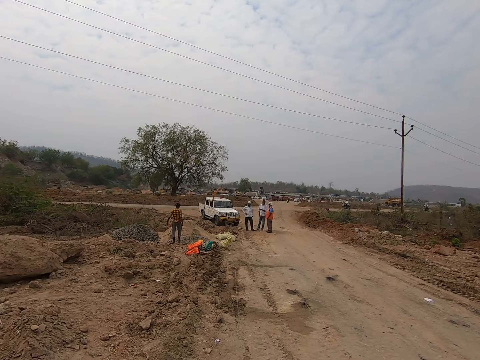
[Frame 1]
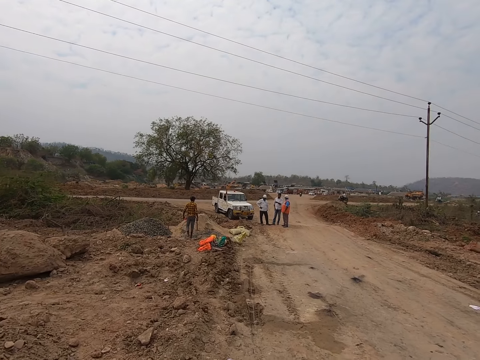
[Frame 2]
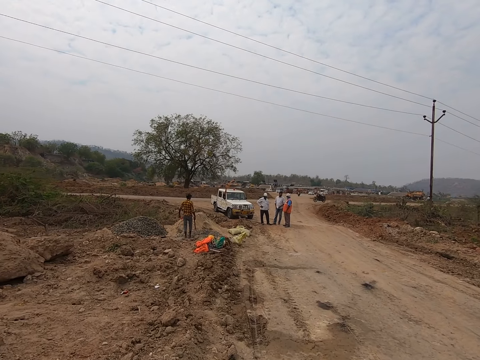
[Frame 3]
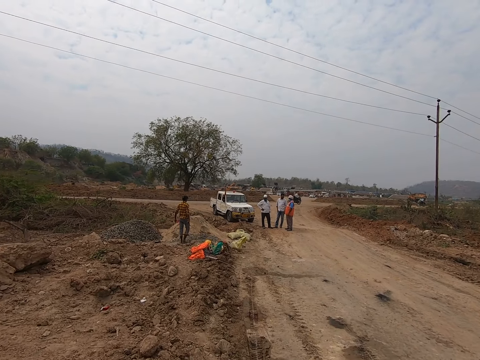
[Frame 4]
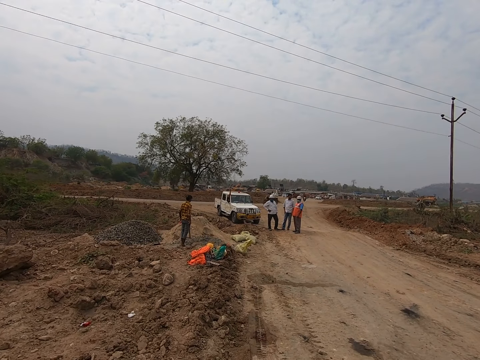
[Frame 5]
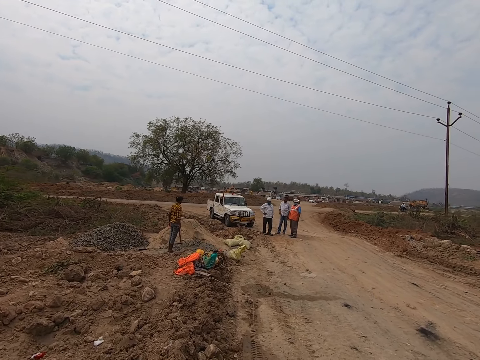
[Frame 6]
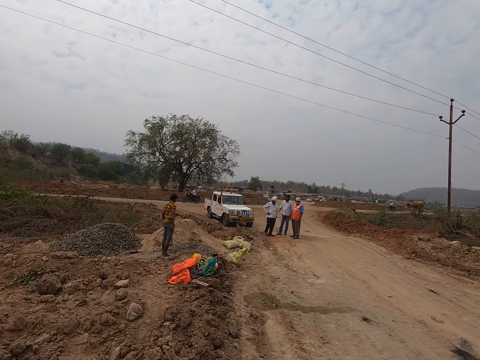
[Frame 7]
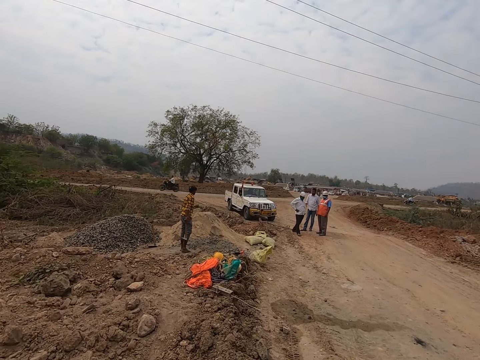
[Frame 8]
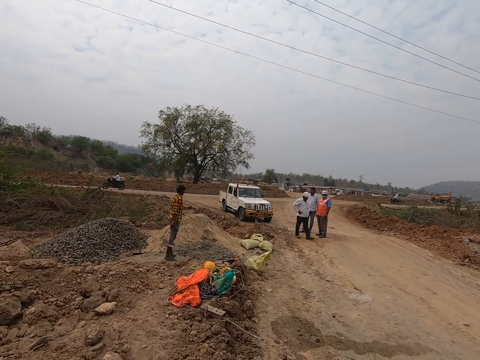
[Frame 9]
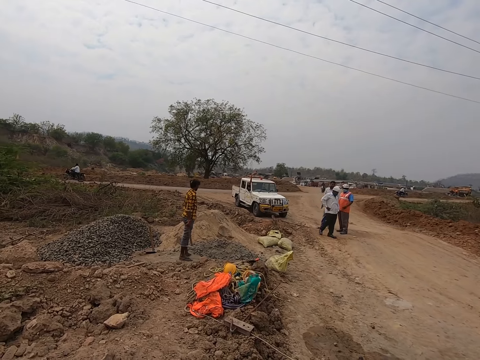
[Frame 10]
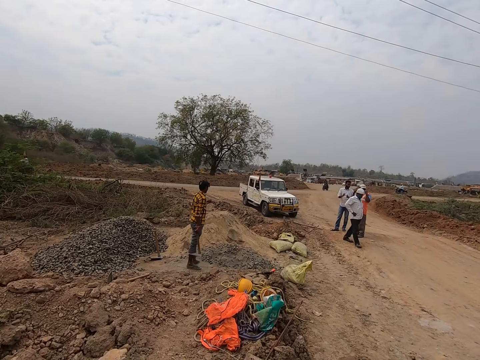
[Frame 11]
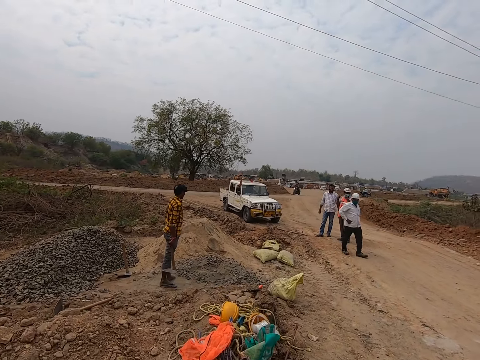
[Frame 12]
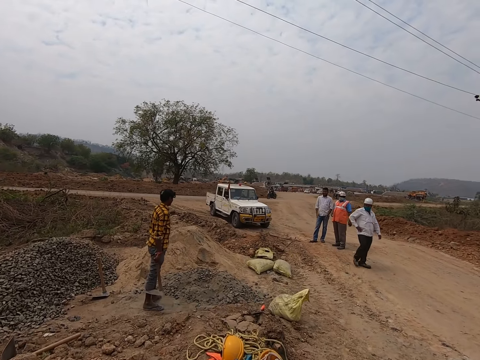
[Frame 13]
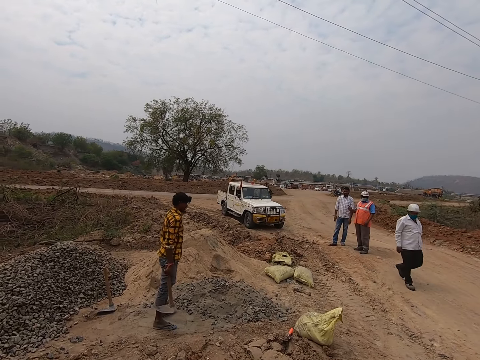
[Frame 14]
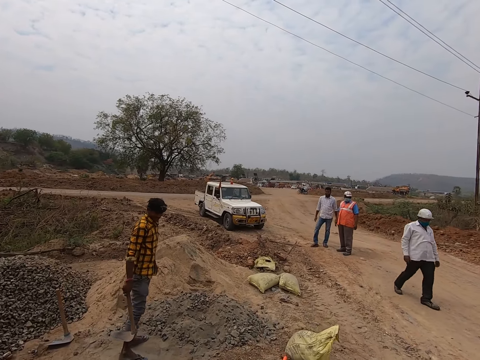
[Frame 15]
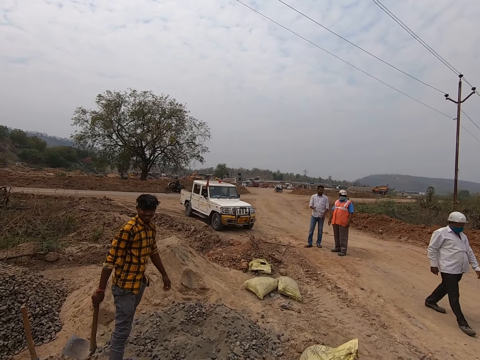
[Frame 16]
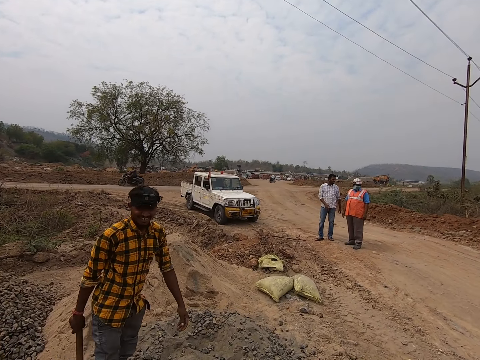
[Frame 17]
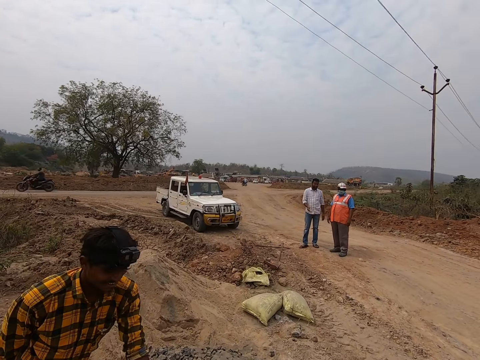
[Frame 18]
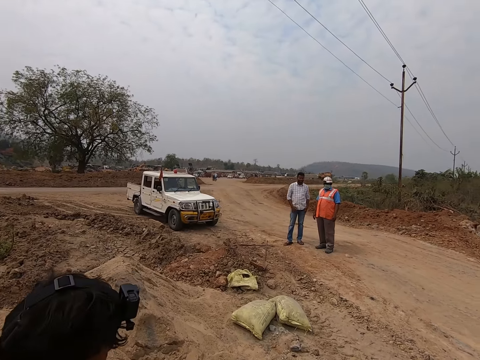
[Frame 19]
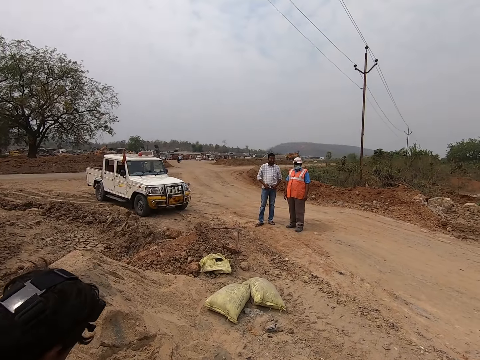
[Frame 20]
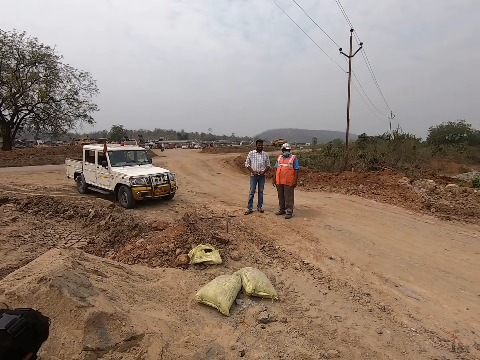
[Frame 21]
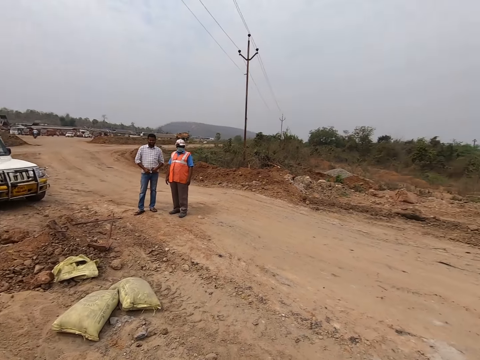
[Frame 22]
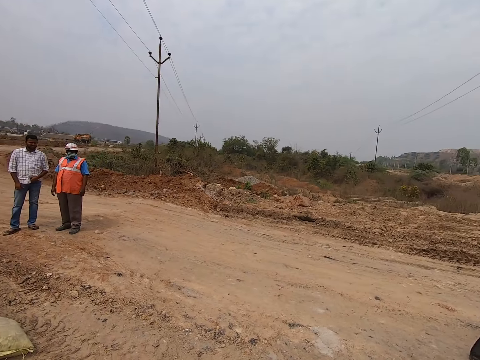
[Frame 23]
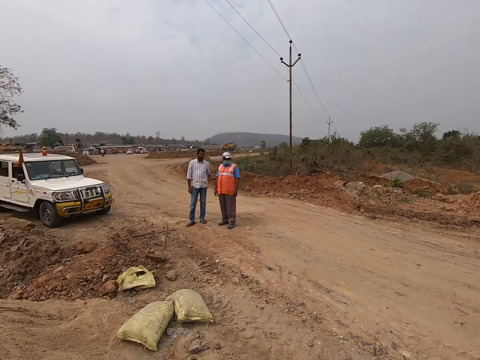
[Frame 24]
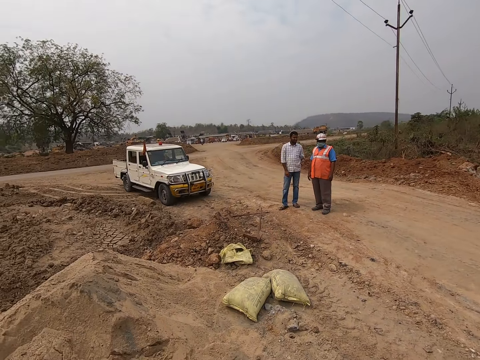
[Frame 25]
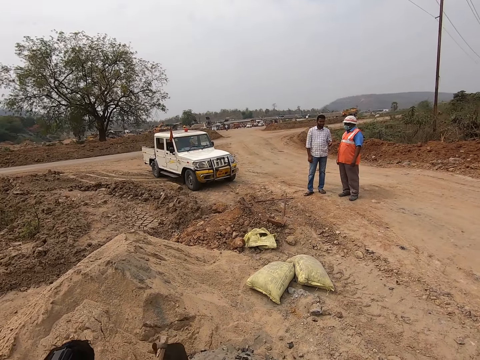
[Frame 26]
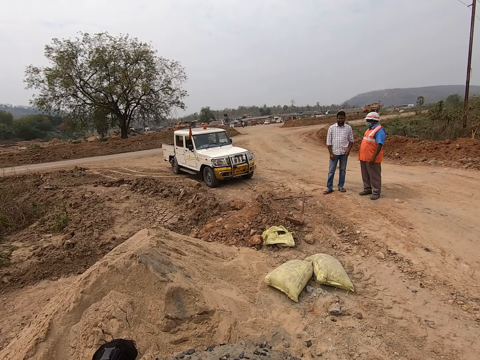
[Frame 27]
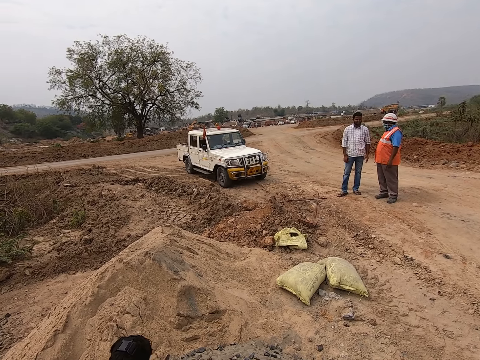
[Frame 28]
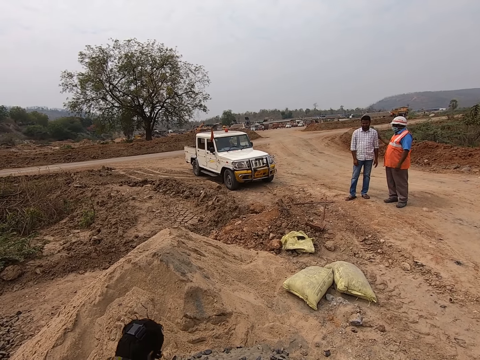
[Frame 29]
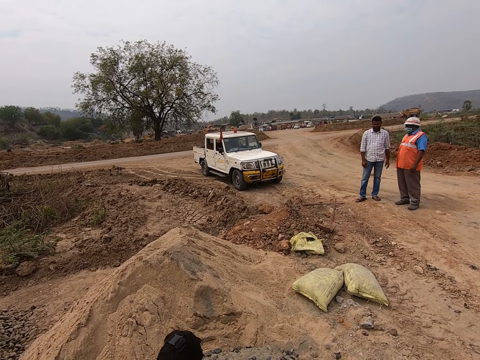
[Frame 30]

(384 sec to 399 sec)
The camera wearer talks to a person. They give a bowl to the person. They look right, look around and look forward.

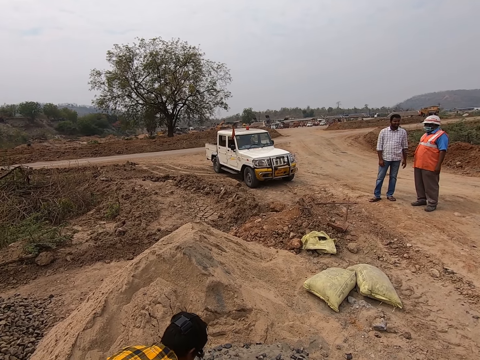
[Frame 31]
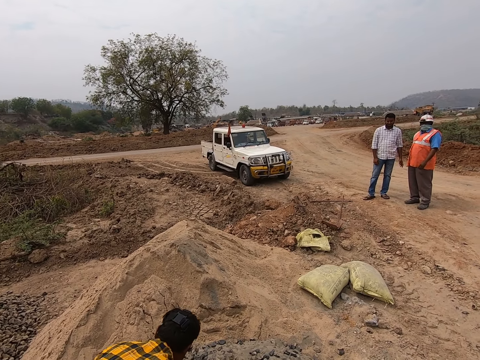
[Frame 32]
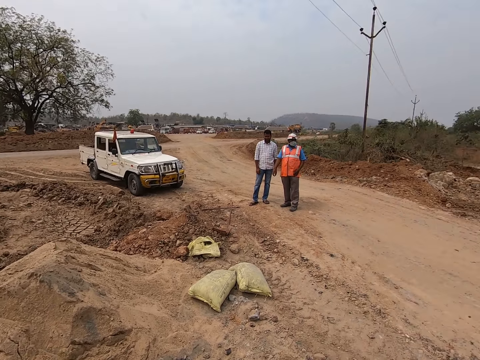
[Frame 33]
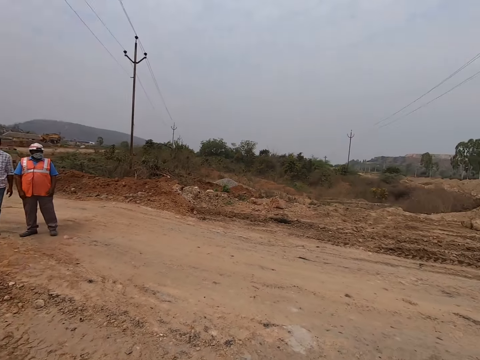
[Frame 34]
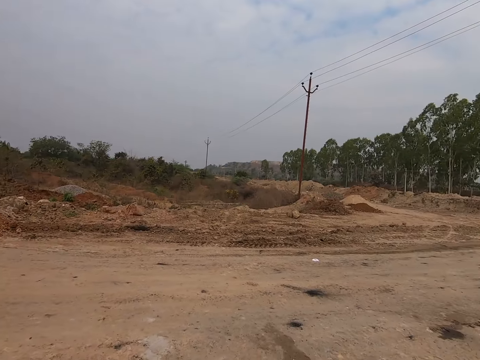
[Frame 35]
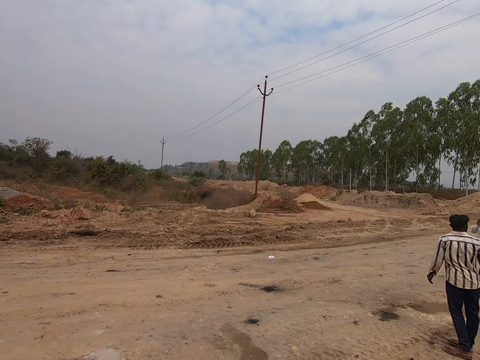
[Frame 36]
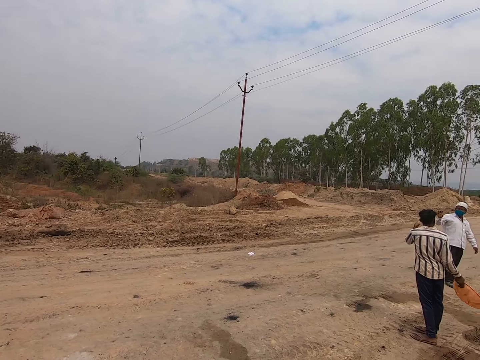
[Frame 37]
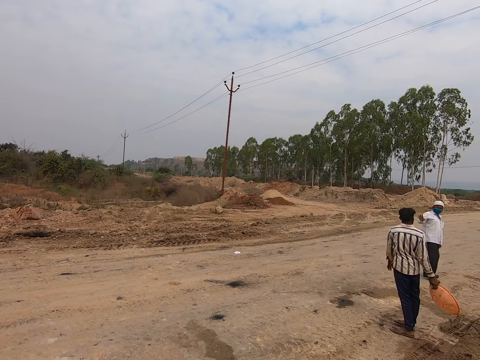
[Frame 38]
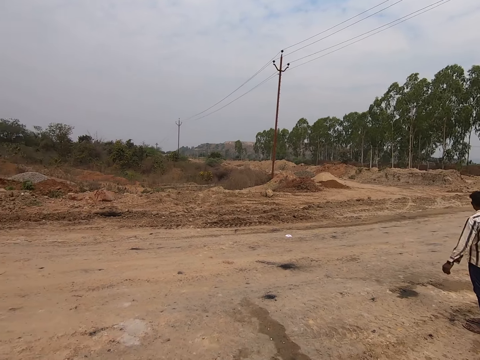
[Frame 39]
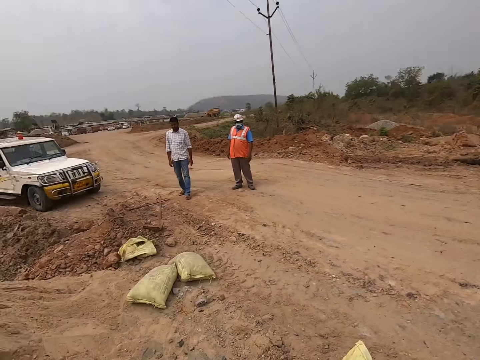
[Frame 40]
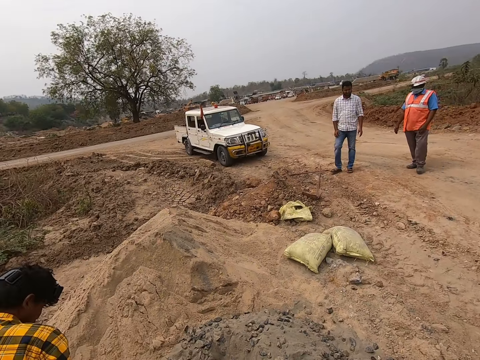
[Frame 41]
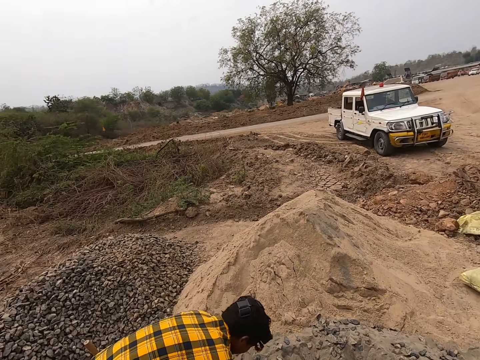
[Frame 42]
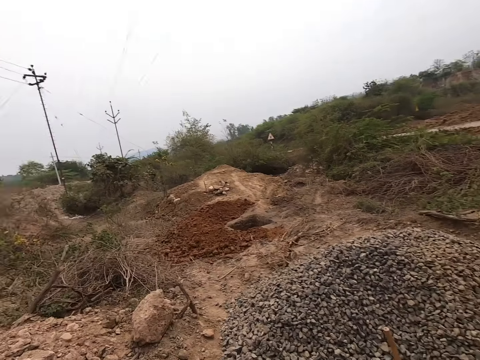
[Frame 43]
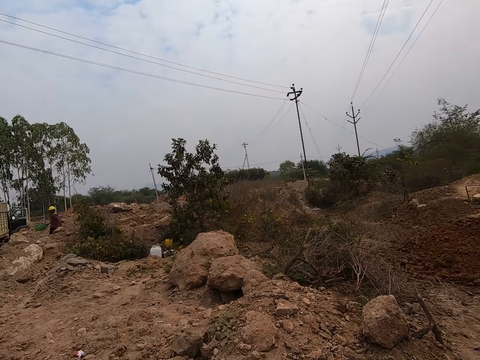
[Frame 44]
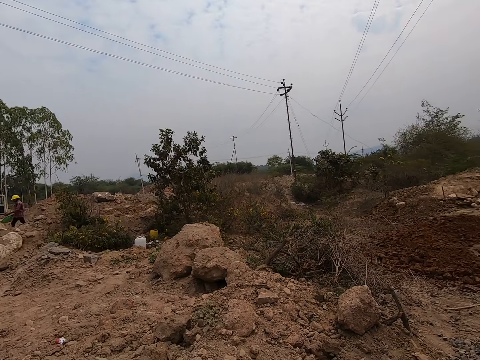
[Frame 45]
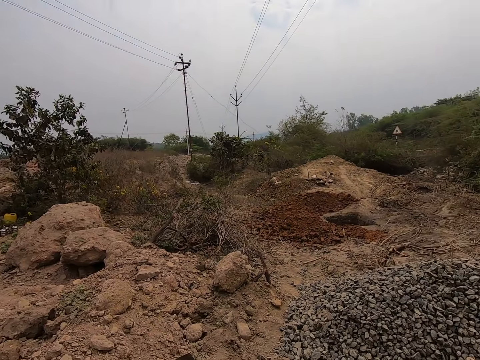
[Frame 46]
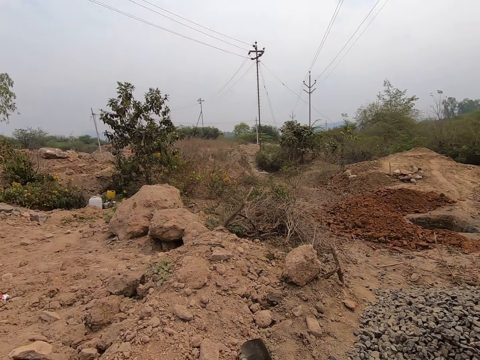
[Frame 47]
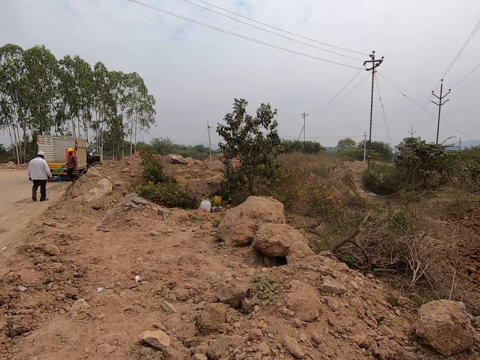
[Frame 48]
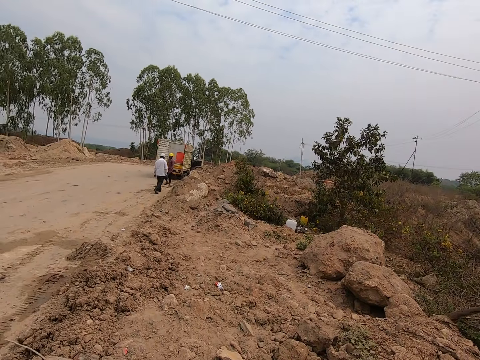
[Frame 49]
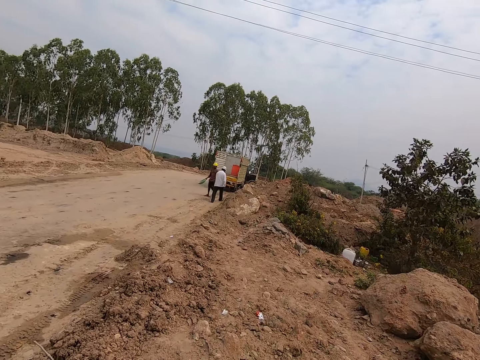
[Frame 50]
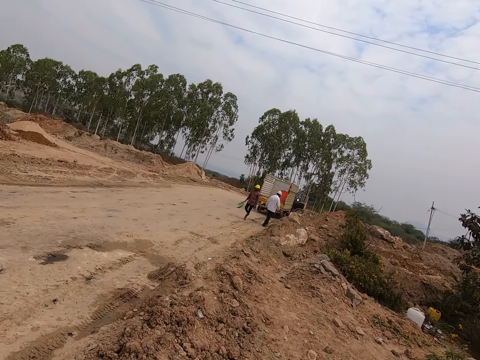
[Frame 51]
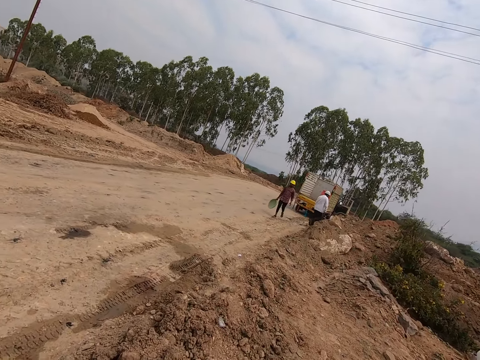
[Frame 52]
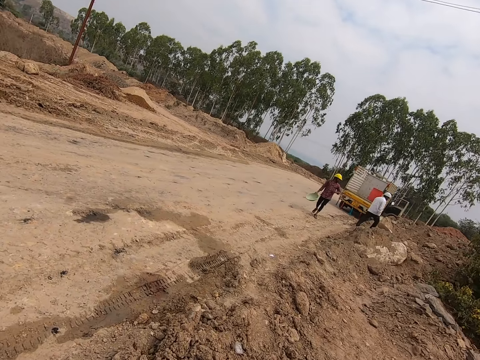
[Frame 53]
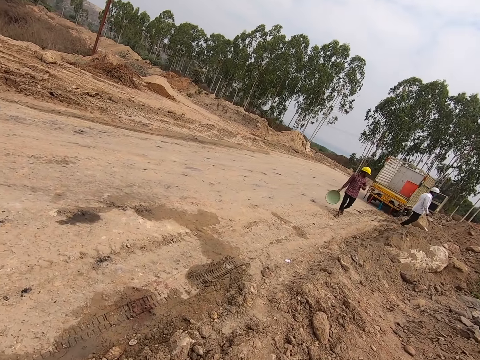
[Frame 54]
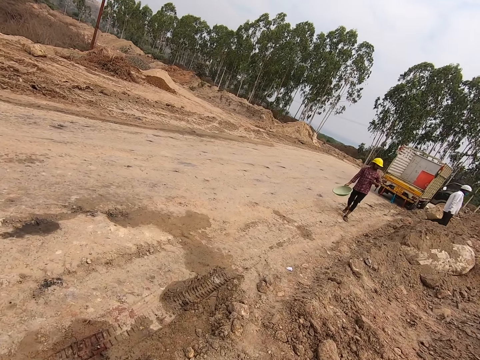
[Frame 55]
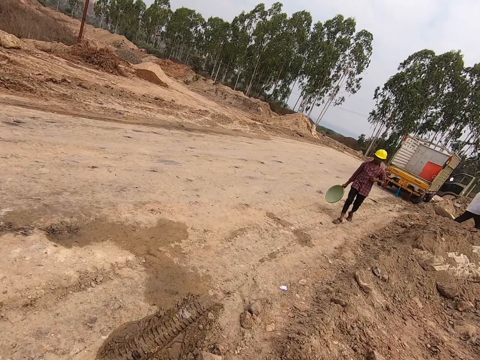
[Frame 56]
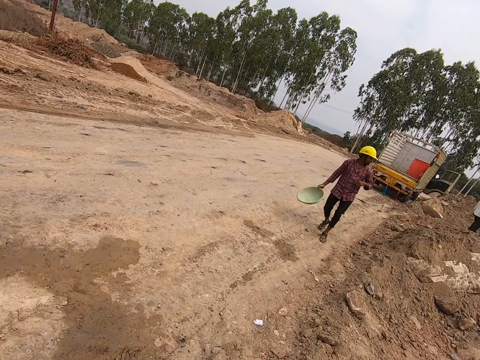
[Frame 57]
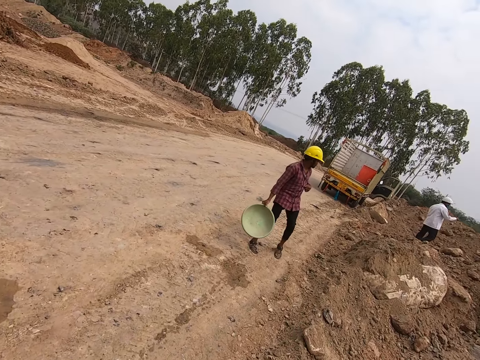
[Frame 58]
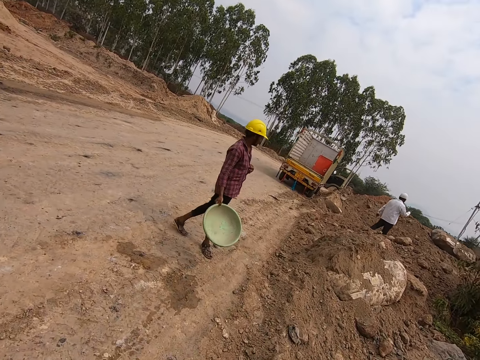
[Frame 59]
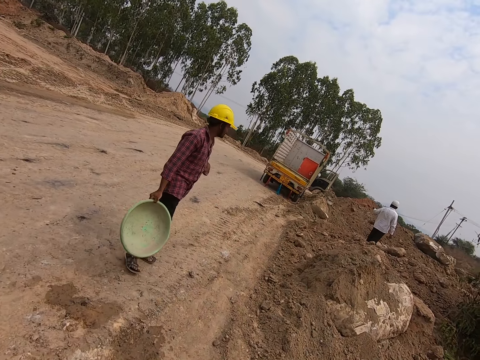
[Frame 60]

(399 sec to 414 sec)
The camera wearer looks back. A person talks to another person. The camera wearer looks forward. They look around, look back, look left, turn back, and walk forward. Another person walks around. The camera wearer turns right and walks forward.
